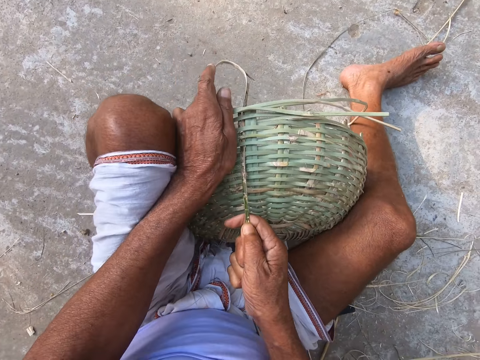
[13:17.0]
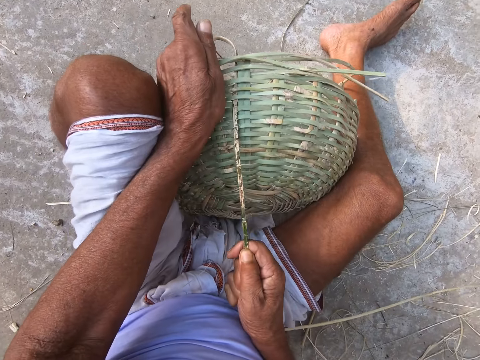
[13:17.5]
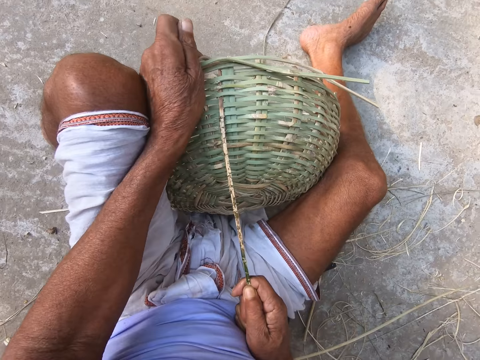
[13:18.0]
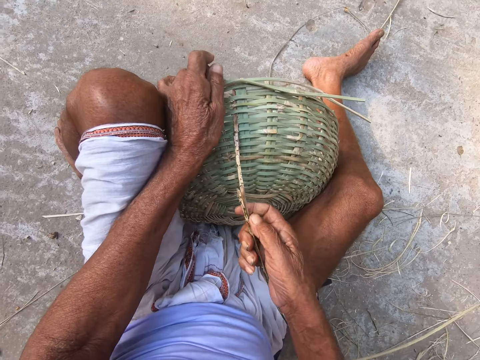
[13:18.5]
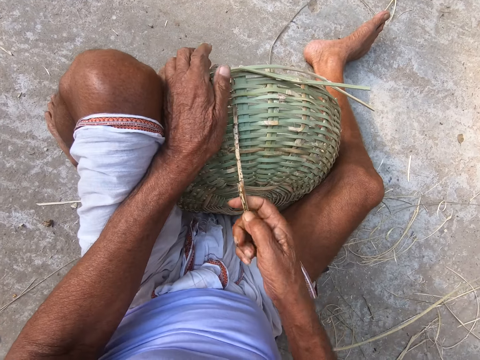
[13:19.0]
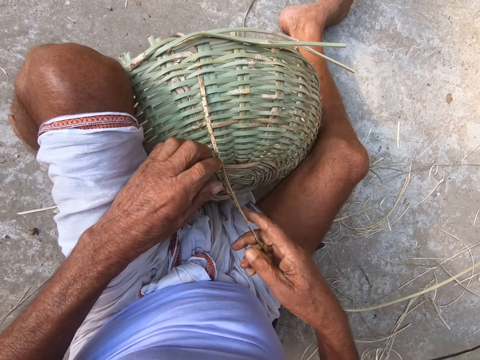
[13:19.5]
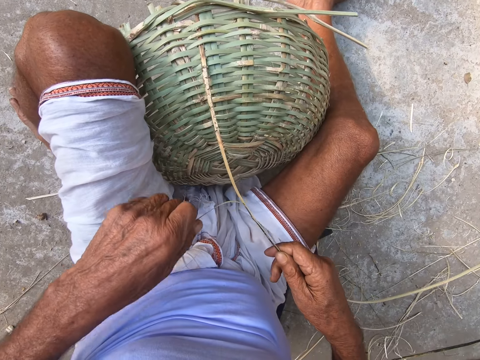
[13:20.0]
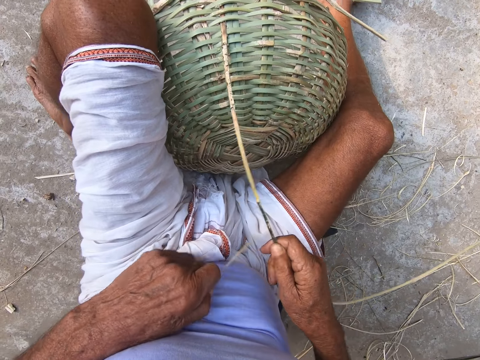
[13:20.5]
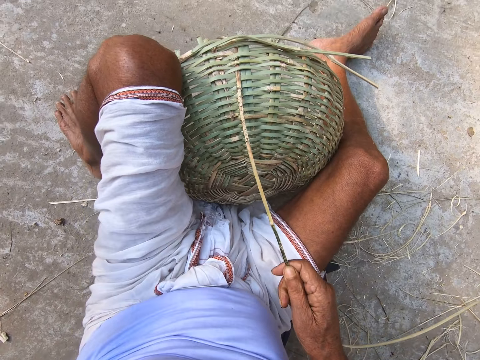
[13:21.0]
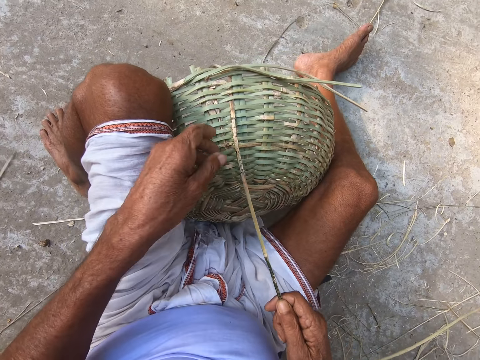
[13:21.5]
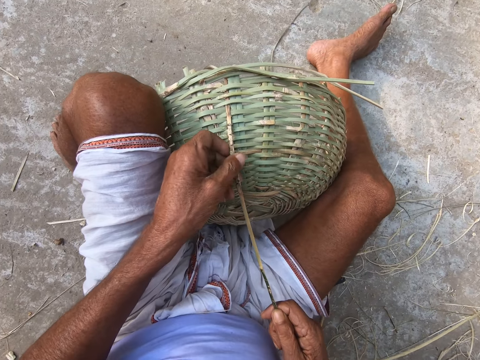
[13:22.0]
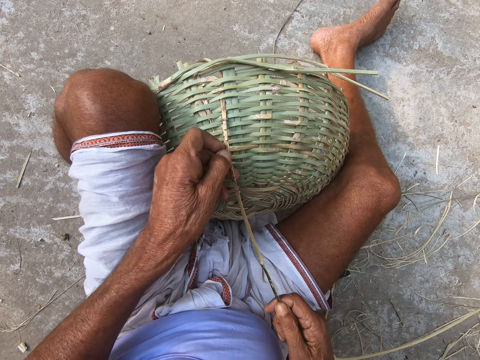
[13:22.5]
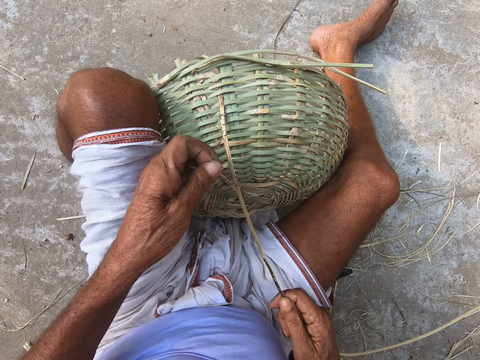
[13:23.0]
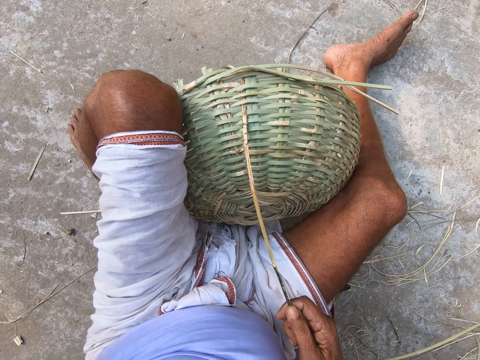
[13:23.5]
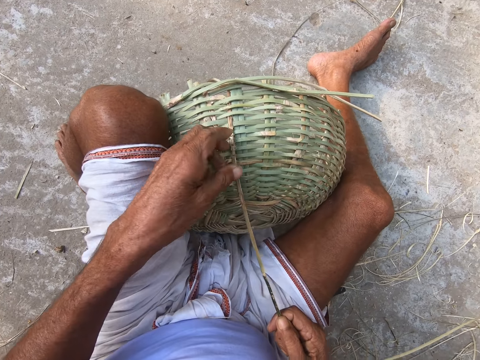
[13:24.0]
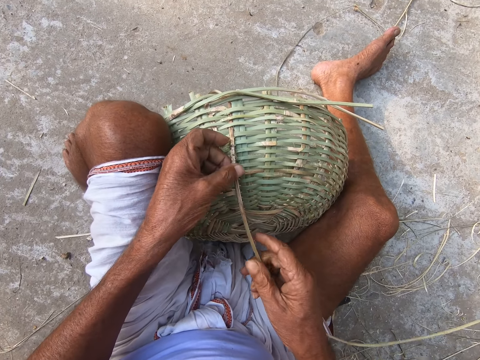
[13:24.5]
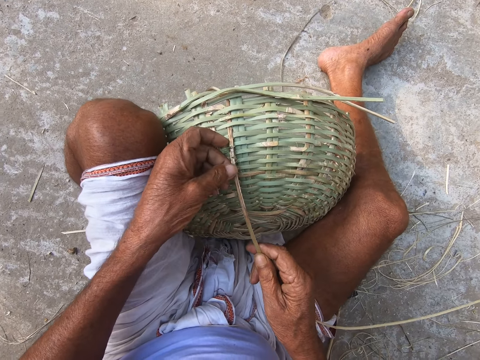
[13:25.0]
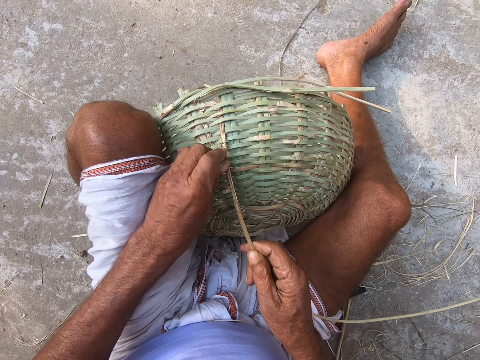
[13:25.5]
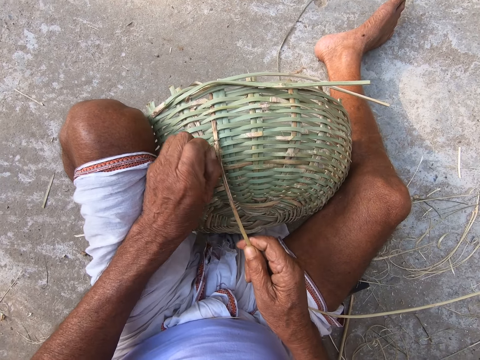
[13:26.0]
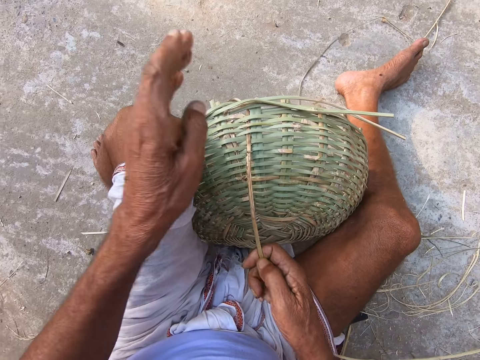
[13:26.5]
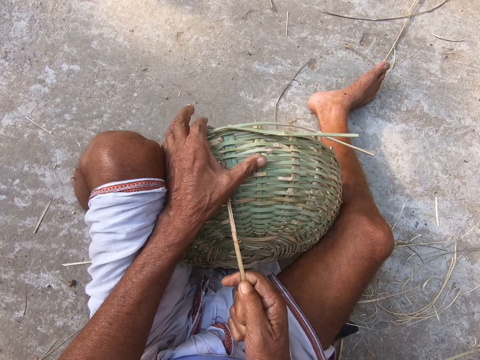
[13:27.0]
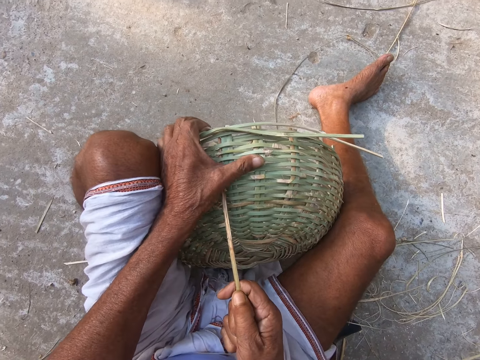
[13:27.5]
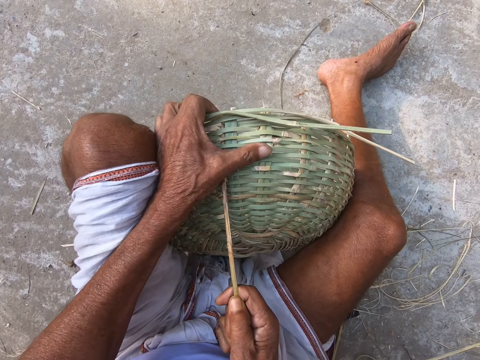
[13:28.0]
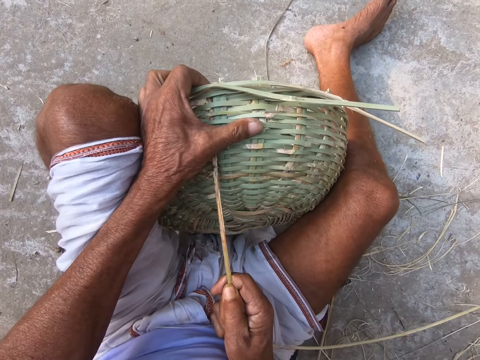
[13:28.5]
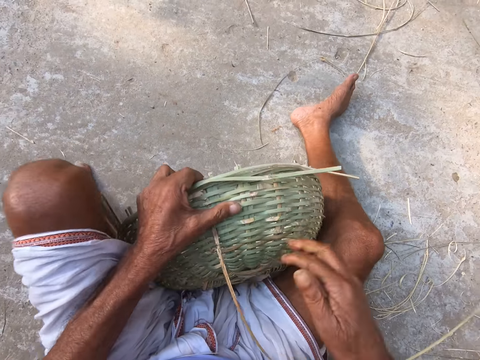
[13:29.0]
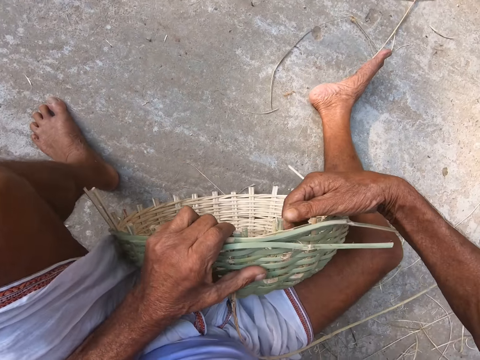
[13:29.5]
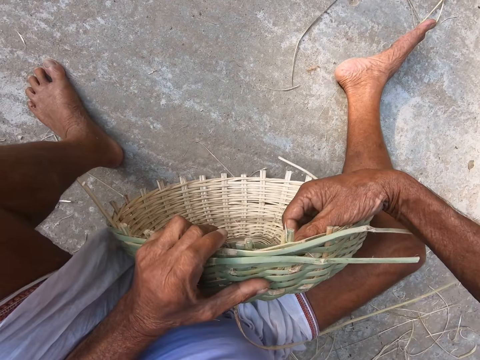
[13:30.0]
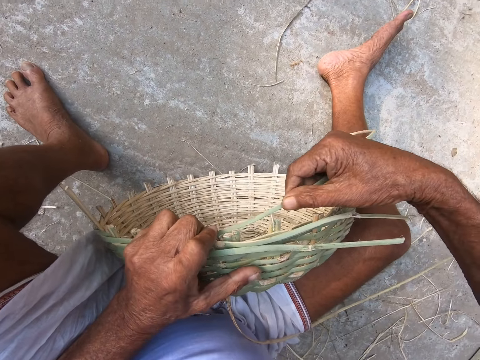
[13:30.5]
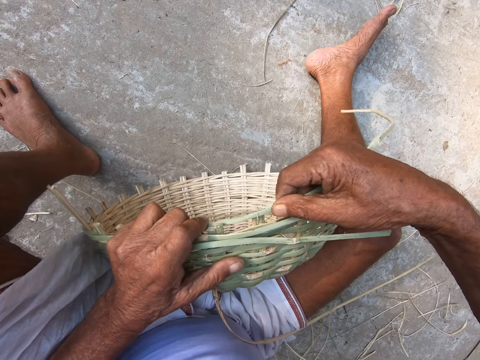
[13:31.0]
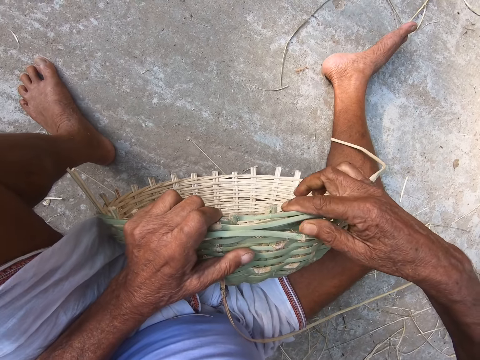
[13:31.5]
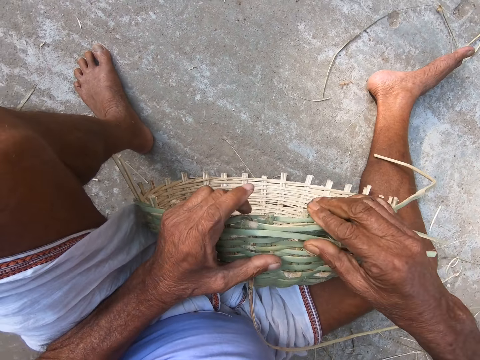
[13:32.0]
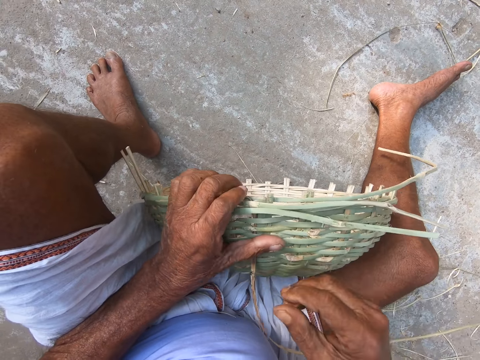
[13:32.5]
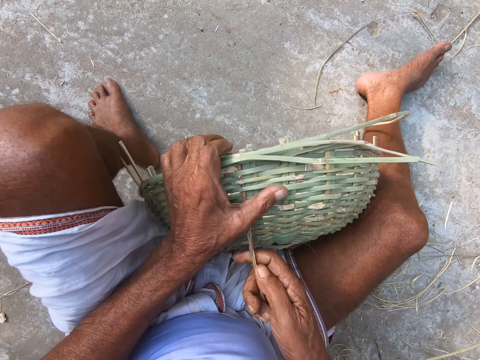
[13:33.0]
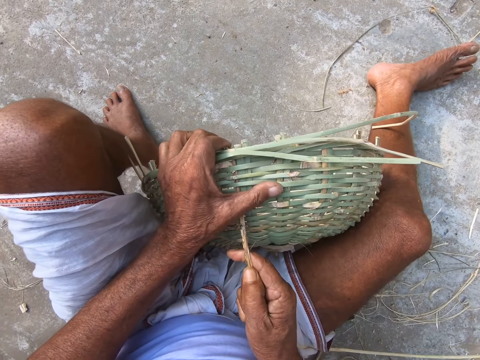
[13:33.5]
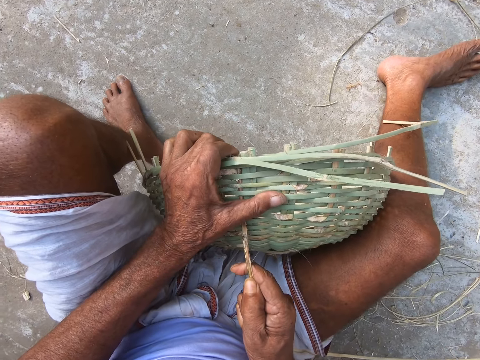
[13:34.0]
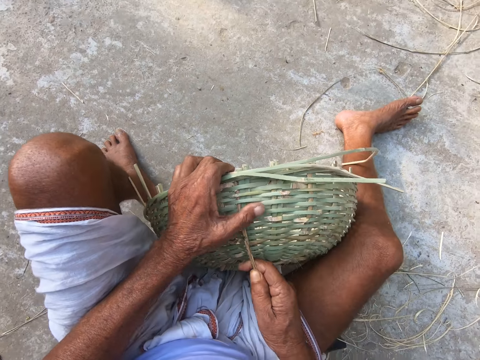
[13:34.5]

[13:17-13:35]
The camera wearer peels off a strand from the bamboo strand with his left hand. He adjusts the basket reeds with hands. He weaves the basket with both hands.

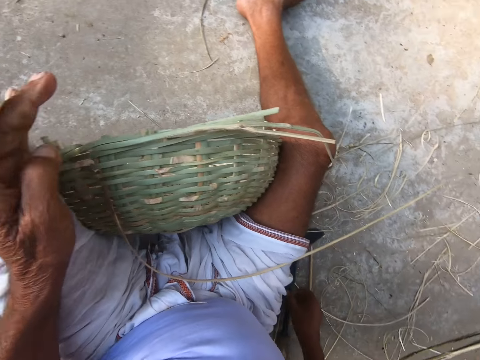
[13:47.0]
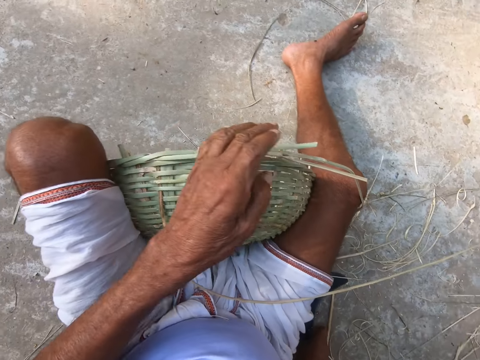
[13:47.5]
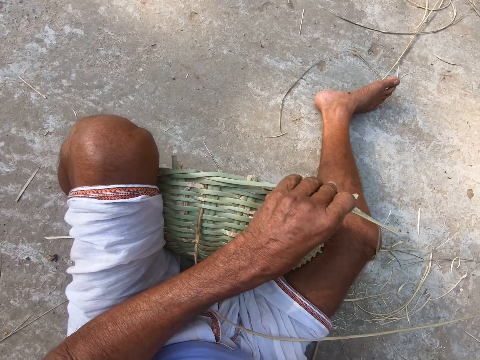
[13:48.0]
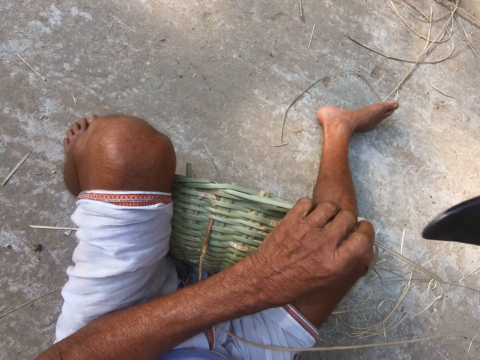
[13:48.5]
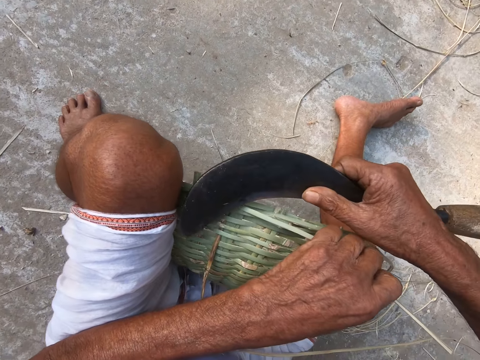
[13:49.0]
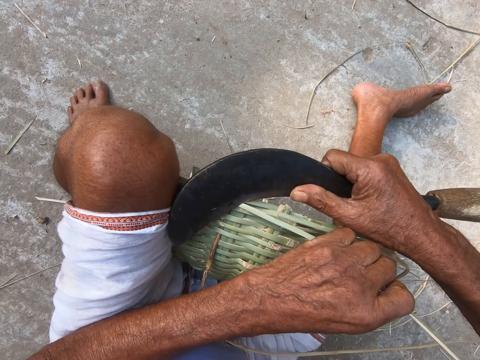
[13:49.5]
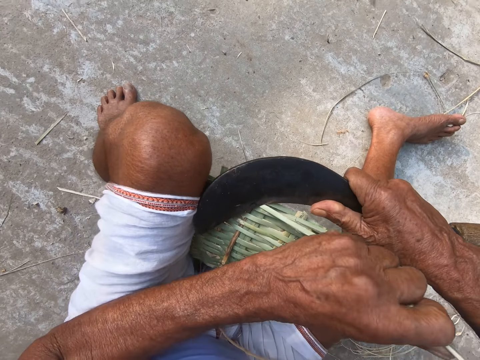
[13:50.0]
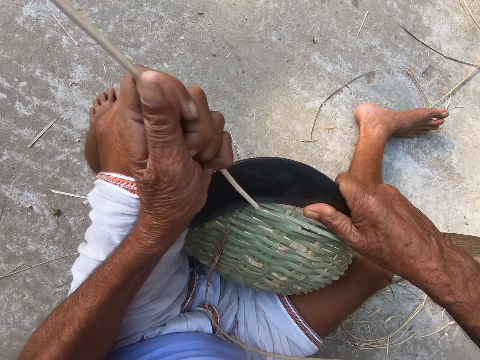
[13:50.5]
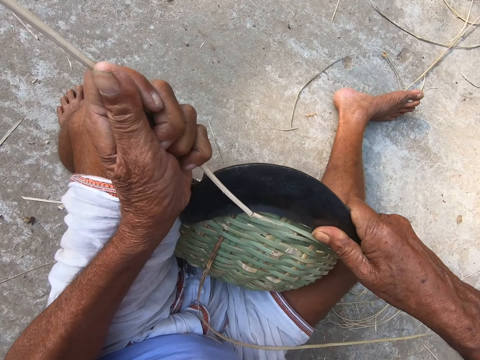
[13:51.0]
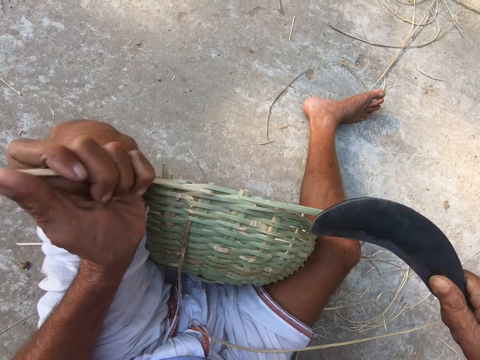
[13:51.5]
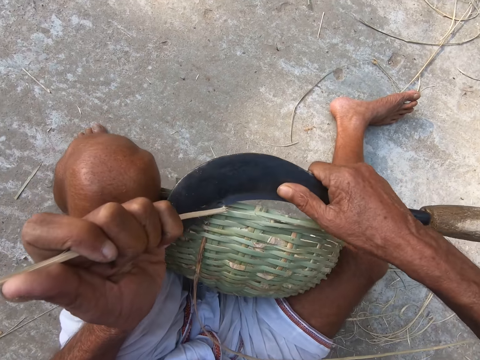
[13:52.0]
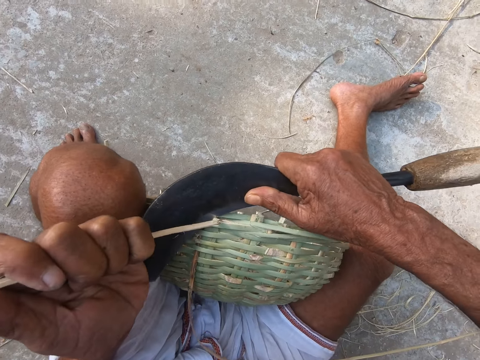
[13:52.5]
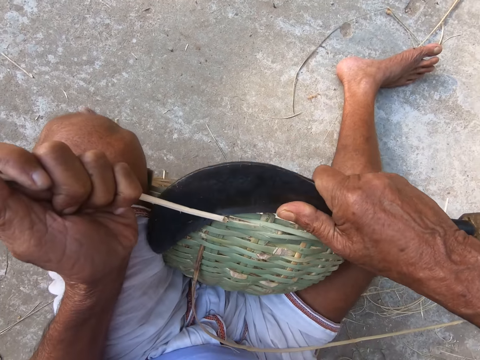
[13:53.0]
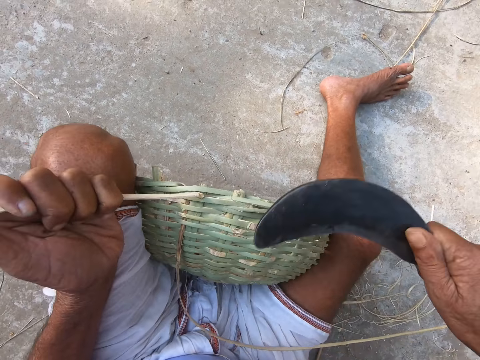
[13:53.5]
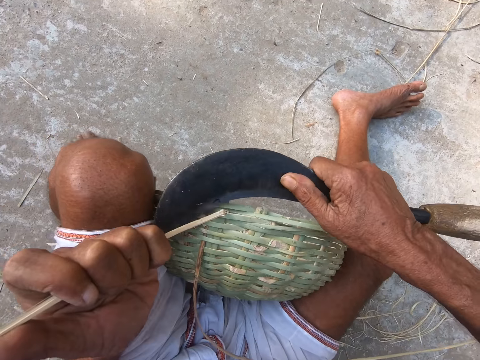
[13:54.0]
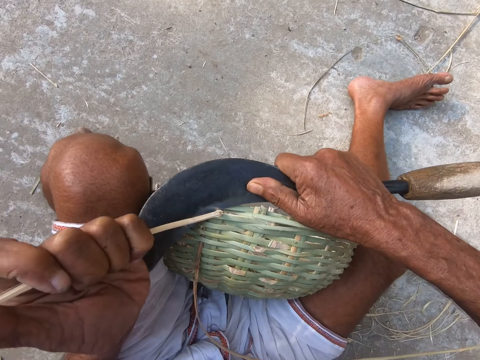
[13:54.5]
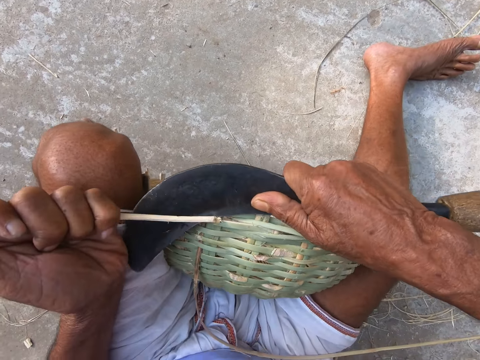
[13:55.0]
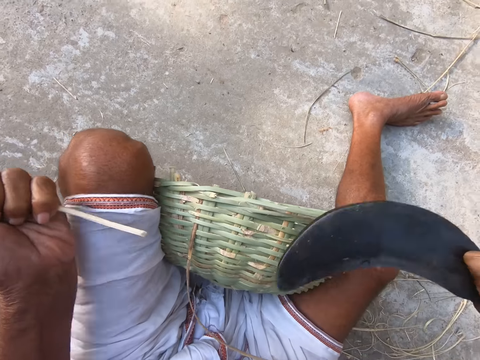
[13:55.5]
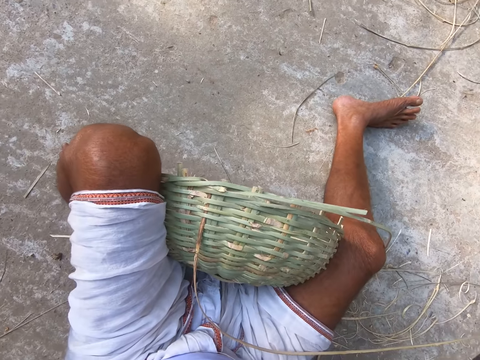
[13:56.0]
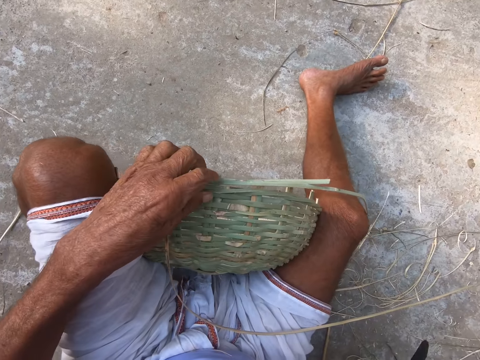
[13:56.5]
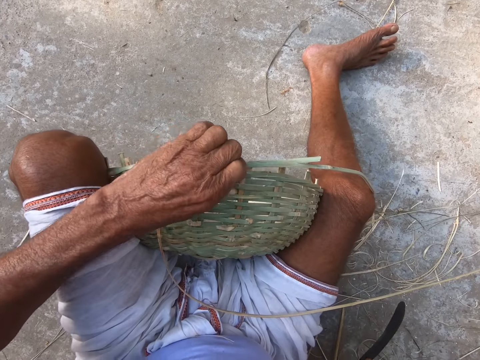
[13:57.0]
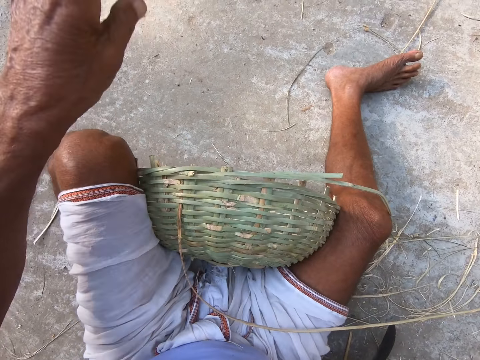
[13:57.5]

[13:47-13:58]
The camera wearer picks up a hook knife from the ground with his right hand. He holds a bamboo strand from the basket with his left hand. He cuts a piece of the bamboo strand from the basket with the hook knife in his right hand. He throws the bamboo strand on the ground with his left hand.
